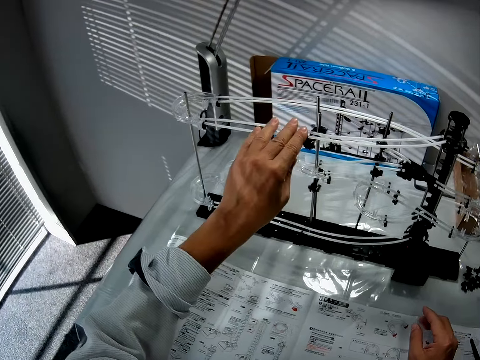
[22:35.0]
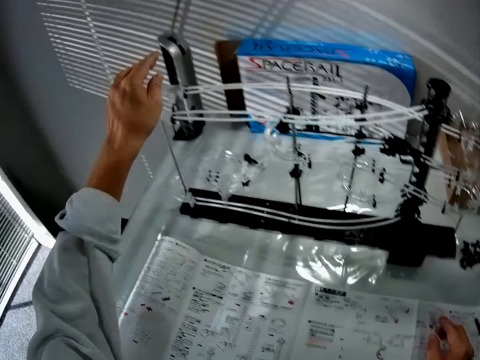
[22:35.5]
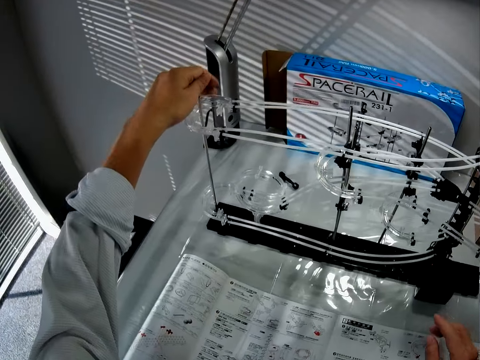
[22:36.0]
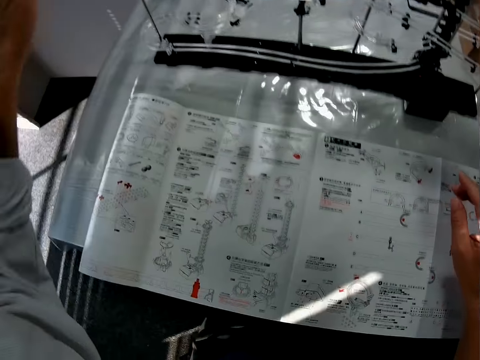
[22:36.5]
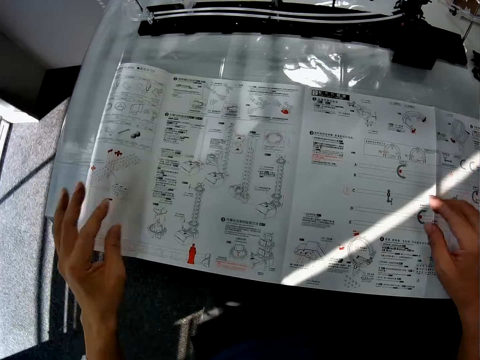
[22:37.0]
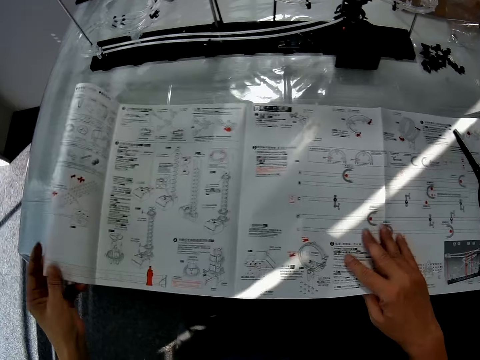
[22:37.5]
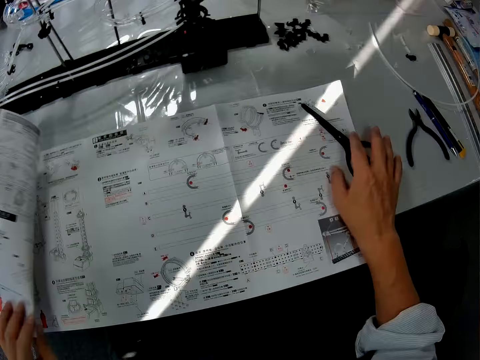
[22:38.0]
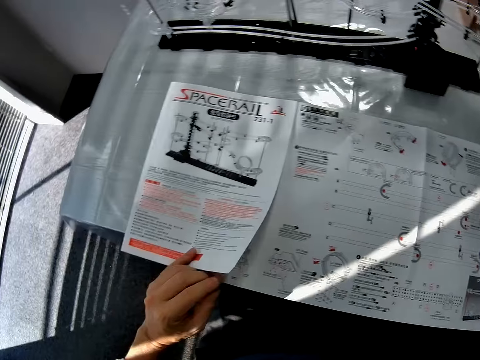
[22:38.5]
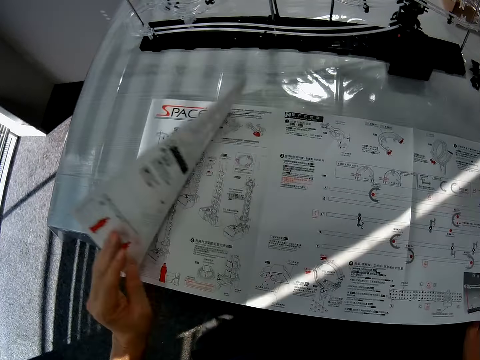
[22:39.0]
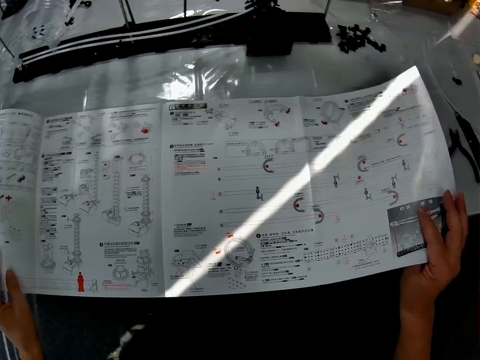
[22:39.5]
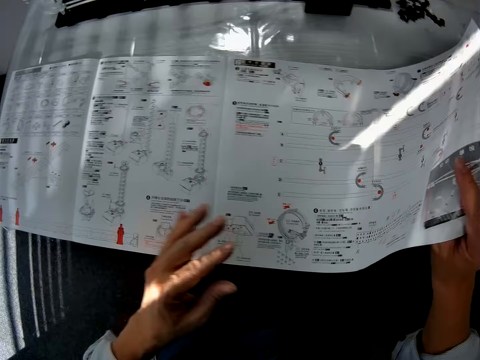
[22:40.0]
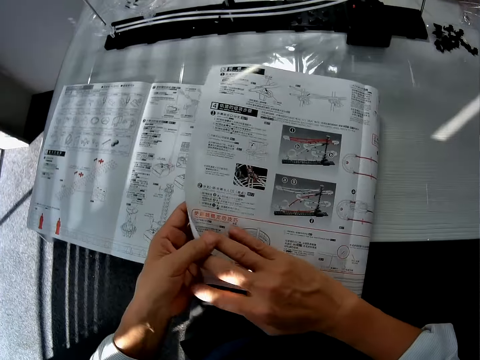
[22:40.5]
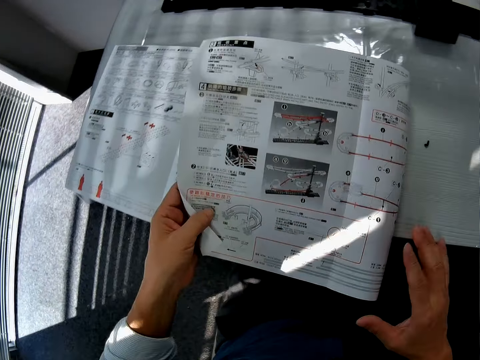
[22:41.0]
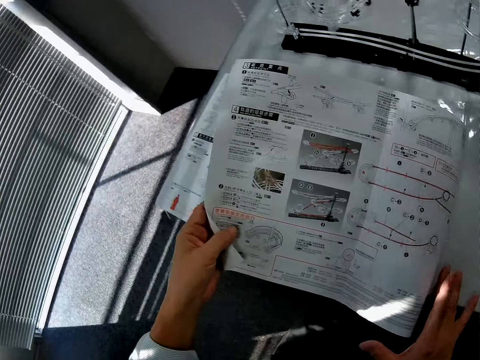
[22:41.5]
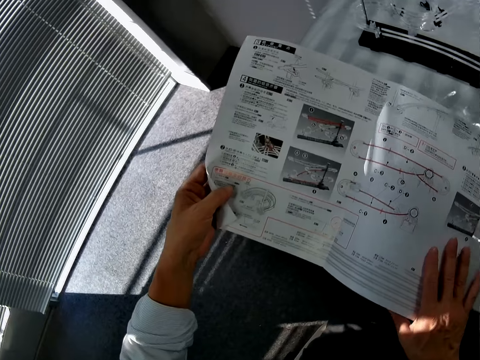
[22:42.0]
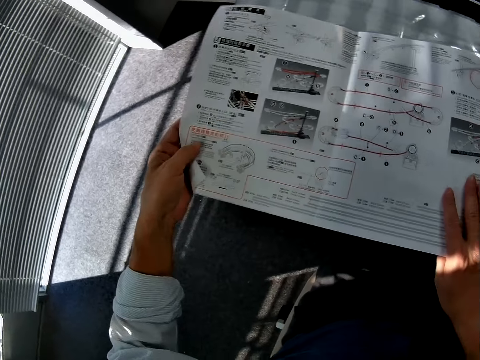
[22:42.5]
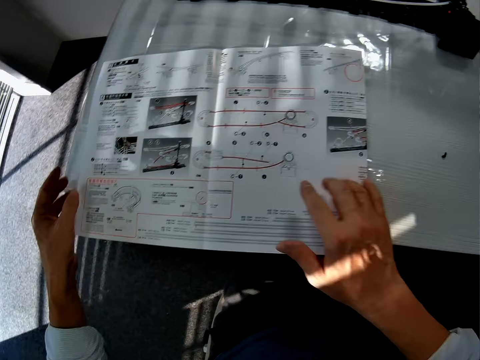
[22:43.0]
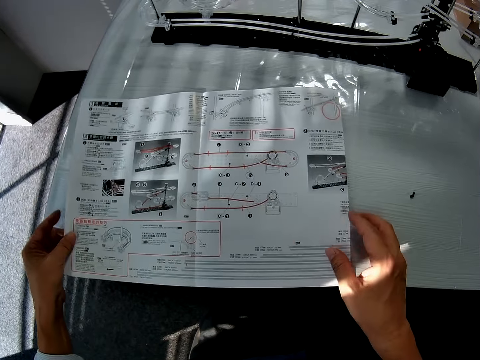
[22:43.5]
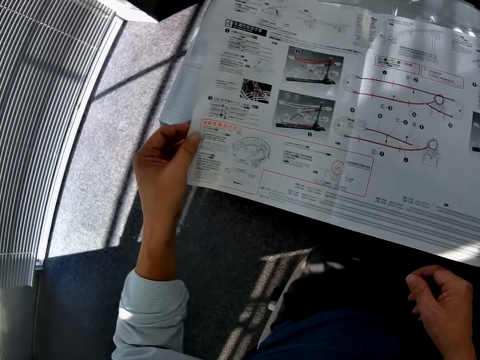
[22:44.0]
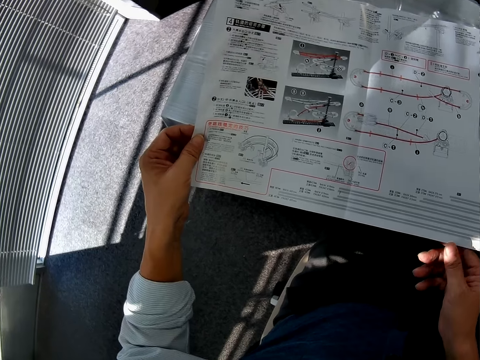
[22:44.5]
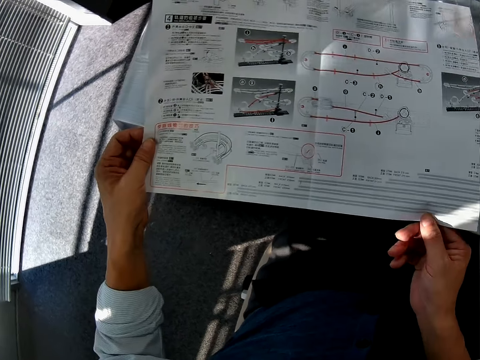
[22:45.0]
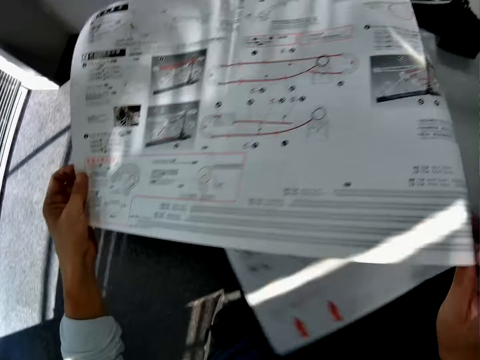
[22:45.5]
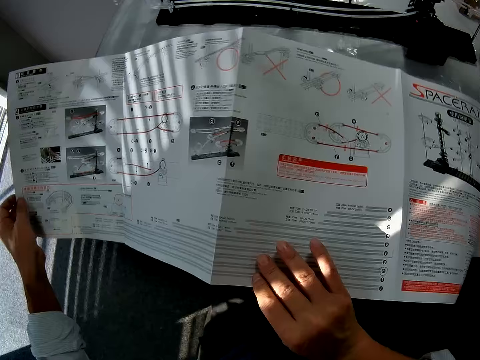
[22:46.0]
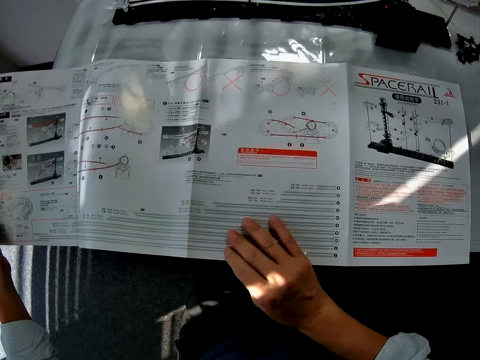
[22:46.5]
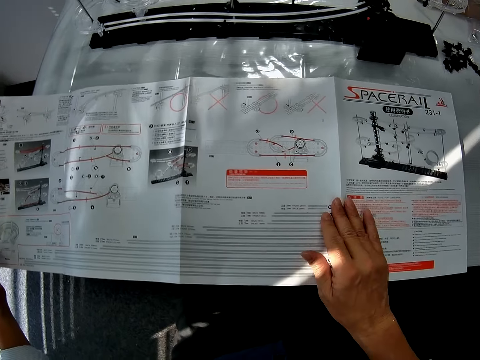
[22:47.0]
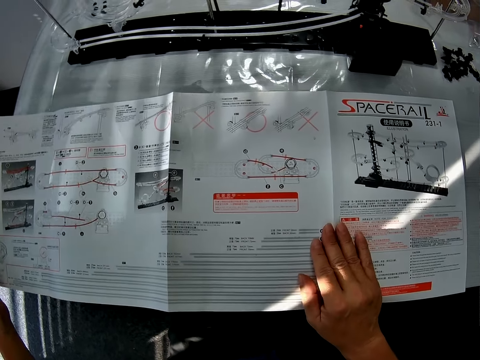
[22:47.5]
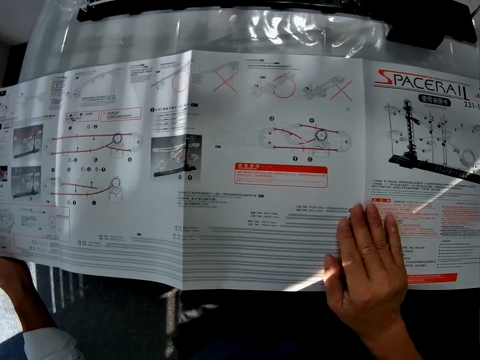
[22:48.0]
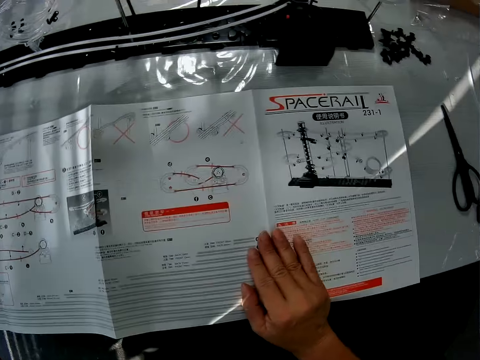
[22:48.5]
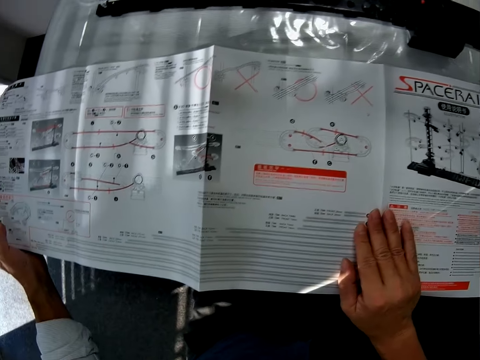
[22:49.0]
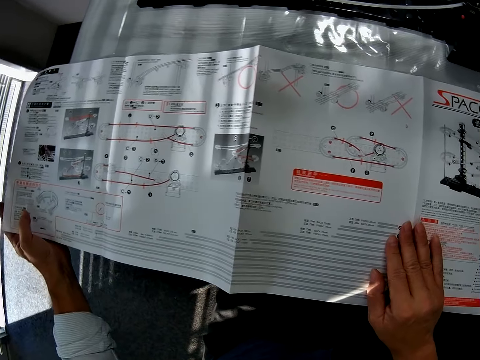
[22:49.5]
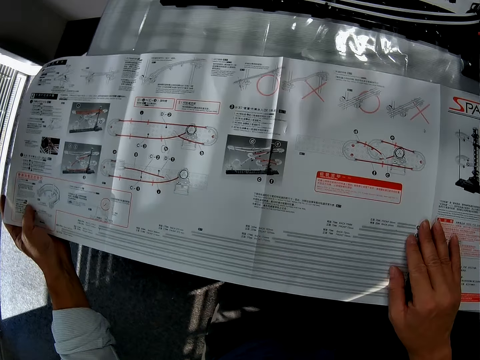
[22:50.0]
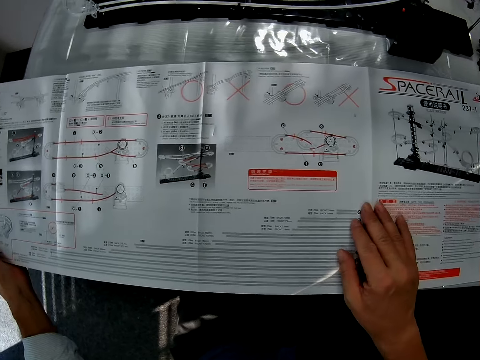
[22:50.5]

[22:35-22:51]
The camera wearer removes the hand on the space rail craft. They fold the manual paper. They touch the scissors. They hold the scissors on the manual paper. They stare at the manual paper, open the manual paper, and turn the manual paper. They stare at the manual paper. They open the manual. They read the manual booklet of the toy.

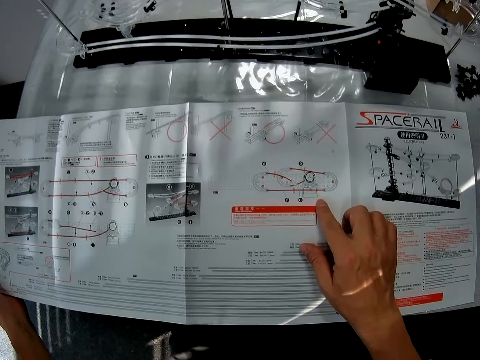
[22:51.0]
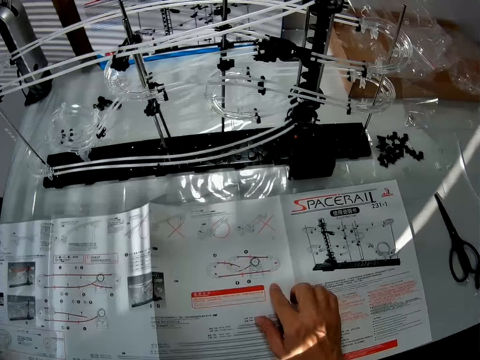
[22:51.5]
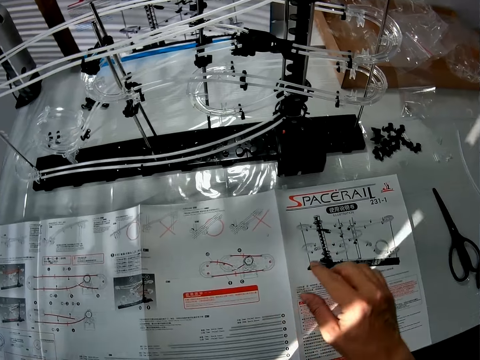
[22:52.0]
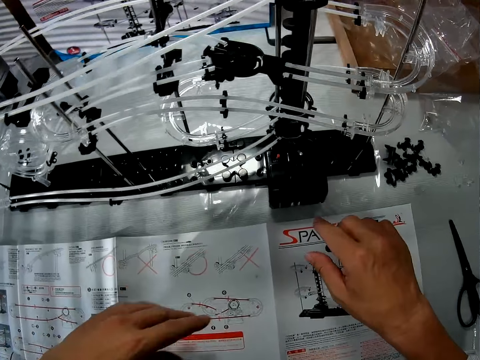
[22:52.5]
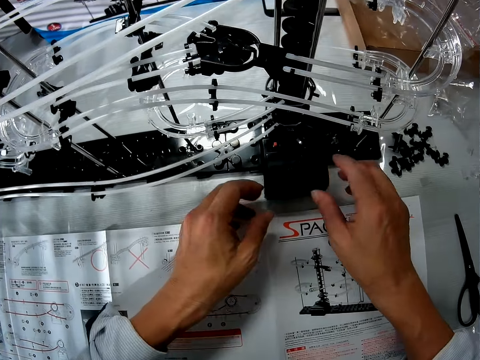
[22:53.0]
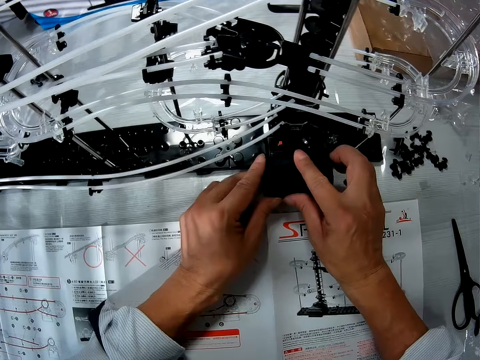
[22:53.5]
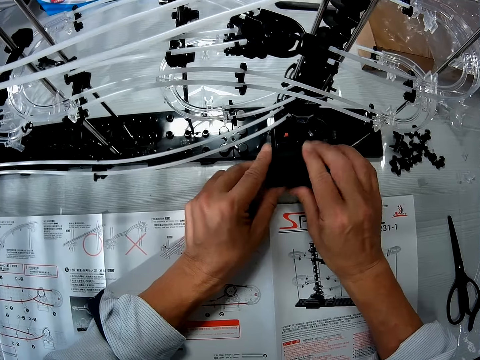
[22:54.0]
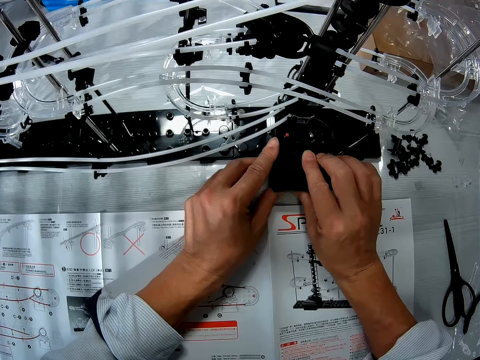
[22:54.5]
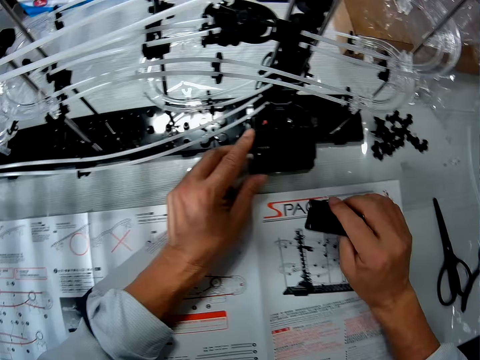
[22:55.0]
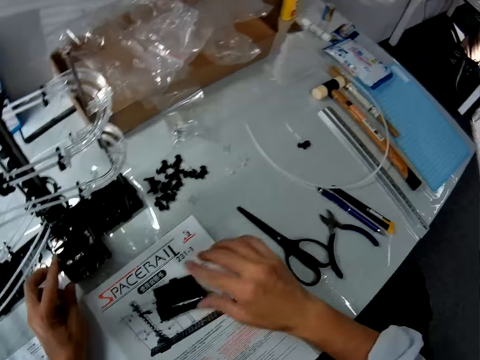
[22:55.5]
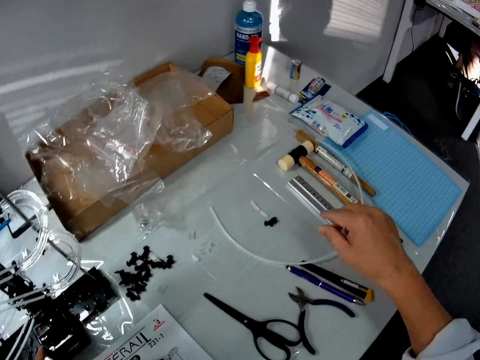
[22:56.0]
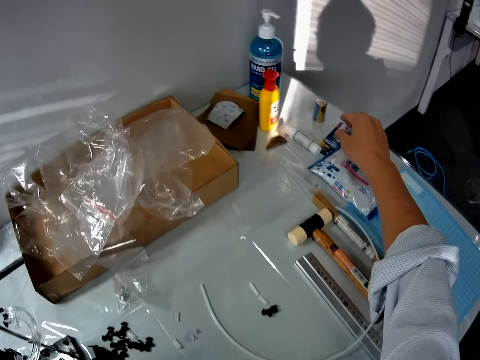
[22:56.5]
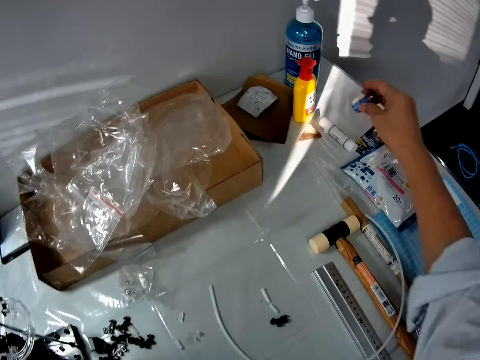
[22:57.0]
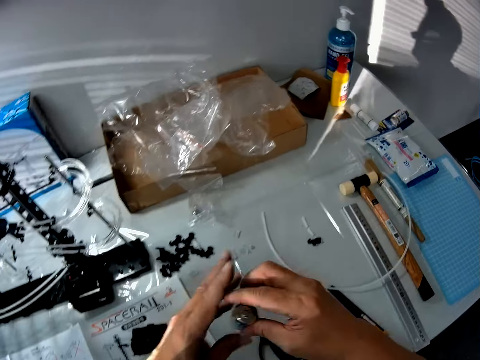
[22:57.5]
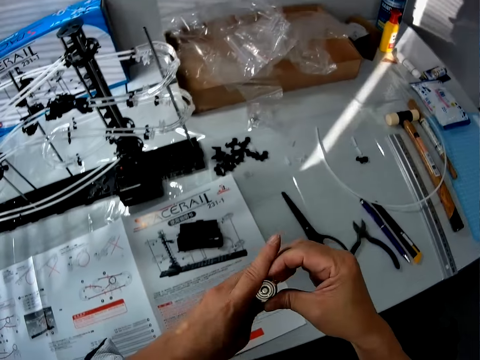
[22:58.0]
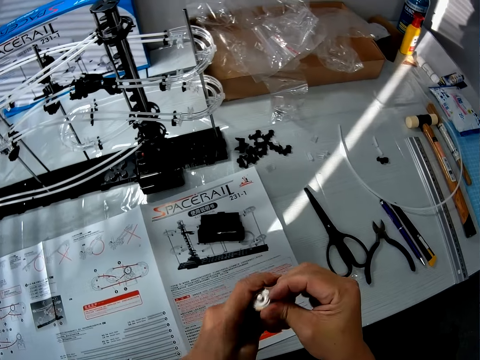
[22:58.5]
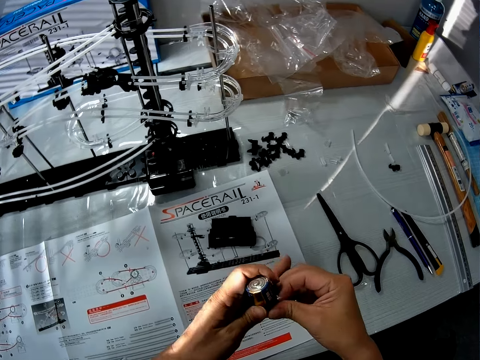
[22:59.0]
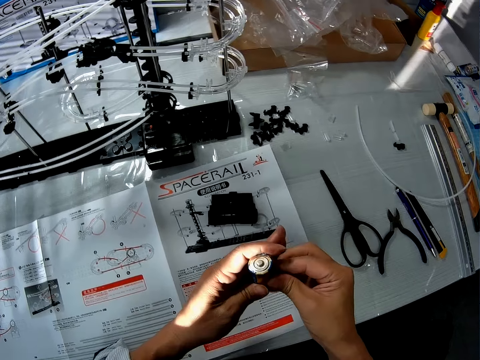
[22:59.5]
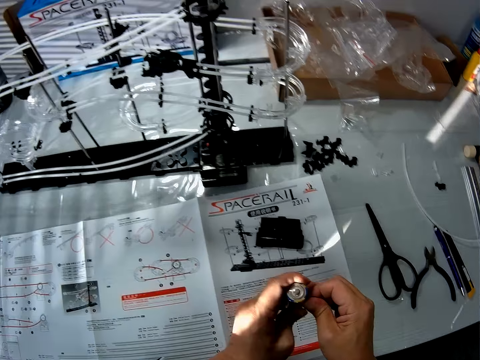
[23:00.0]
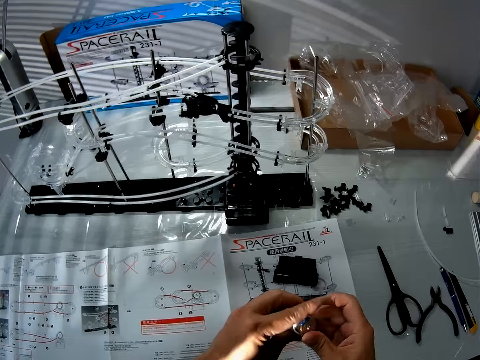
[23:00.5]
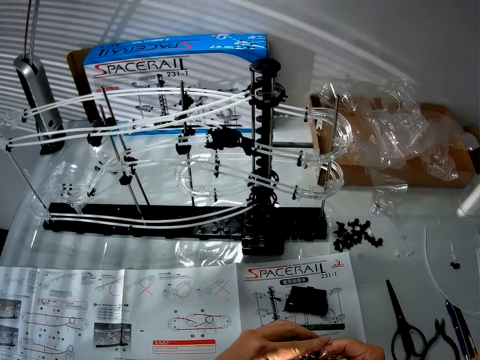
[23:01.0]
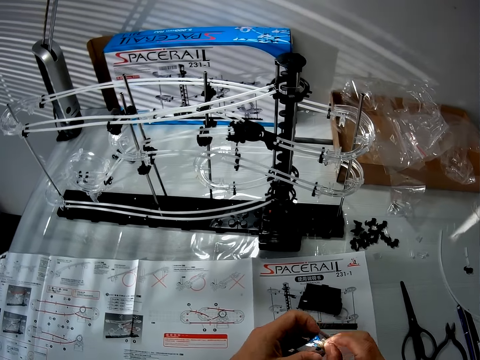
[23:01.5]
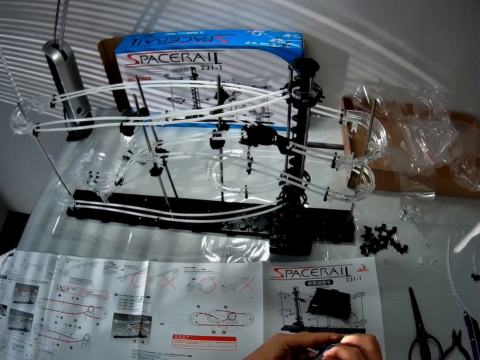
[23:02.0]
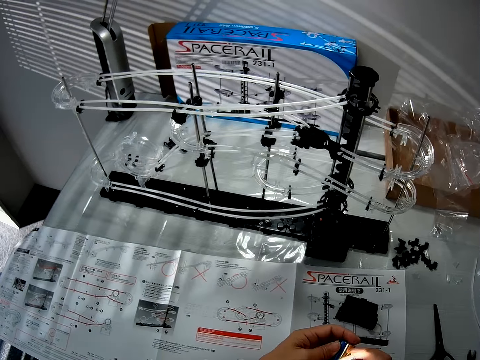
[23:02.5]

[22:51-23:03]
The camera wearer holds the catching part of the space rail. They remove the catching part from the space rail parts. They place the catching part on the manual. They pick a battery cell from the table. They remove the nylon cover from the battery cell.
